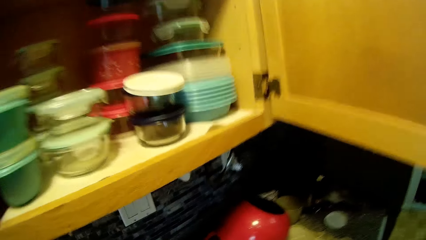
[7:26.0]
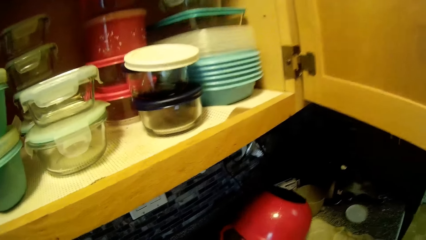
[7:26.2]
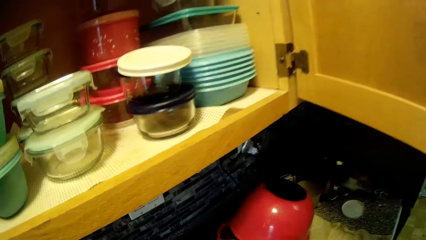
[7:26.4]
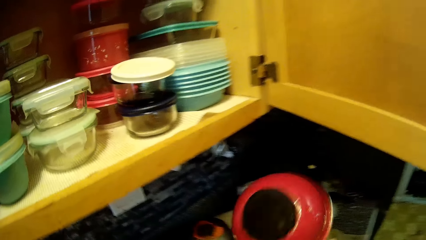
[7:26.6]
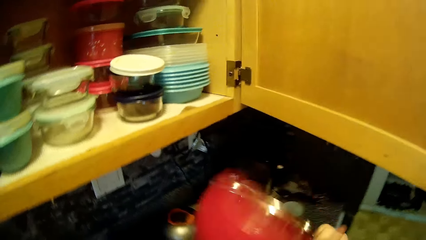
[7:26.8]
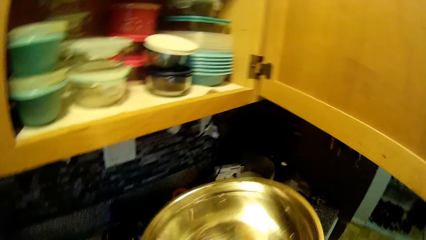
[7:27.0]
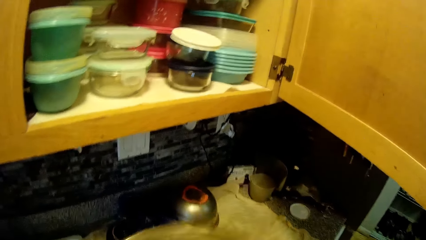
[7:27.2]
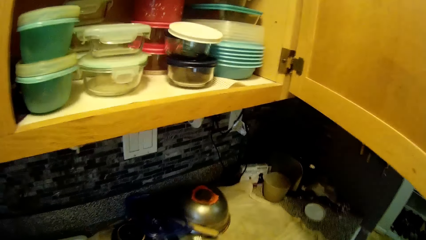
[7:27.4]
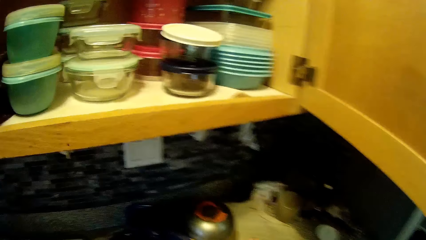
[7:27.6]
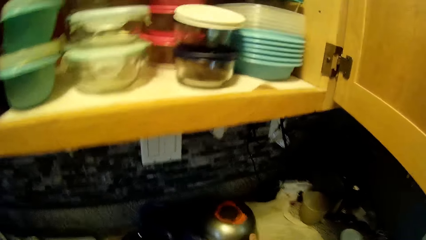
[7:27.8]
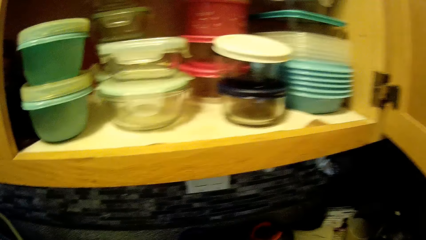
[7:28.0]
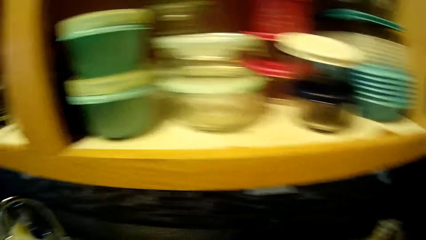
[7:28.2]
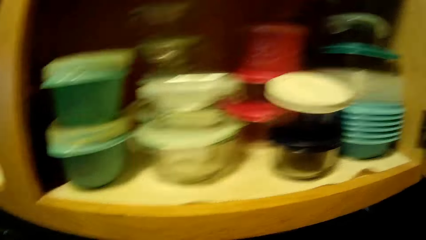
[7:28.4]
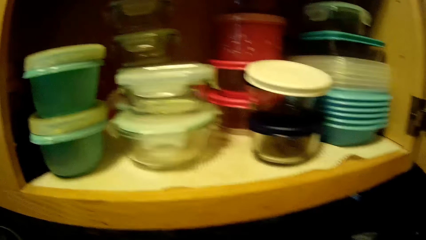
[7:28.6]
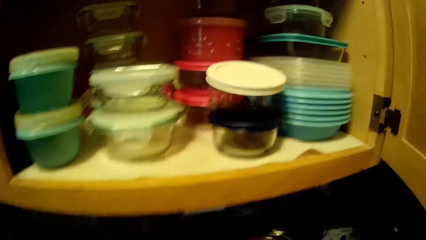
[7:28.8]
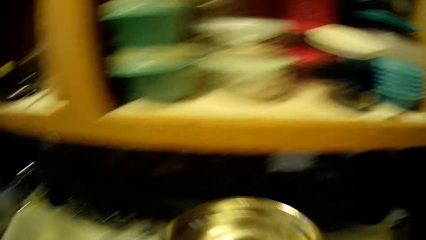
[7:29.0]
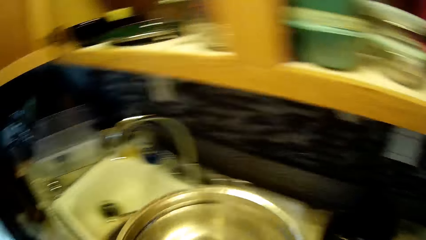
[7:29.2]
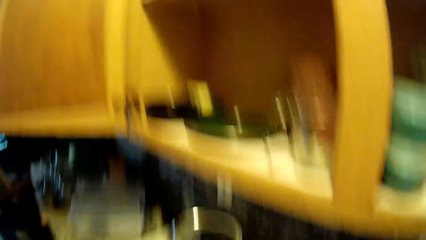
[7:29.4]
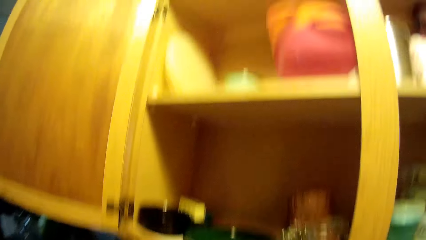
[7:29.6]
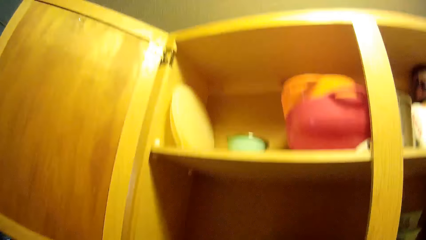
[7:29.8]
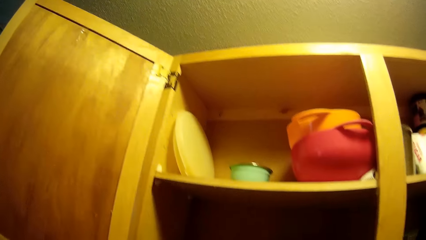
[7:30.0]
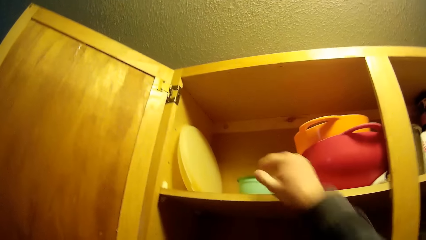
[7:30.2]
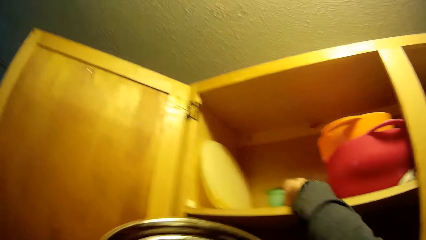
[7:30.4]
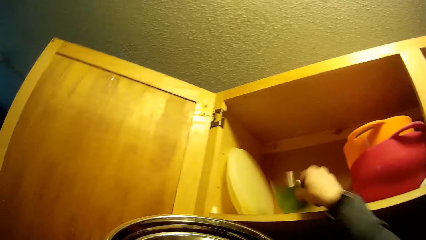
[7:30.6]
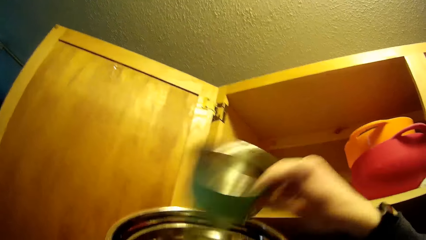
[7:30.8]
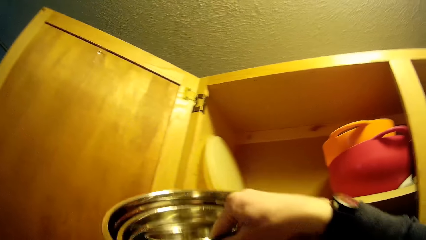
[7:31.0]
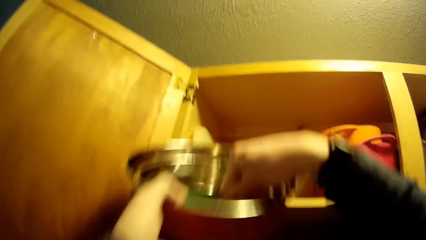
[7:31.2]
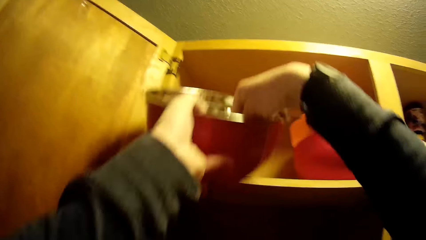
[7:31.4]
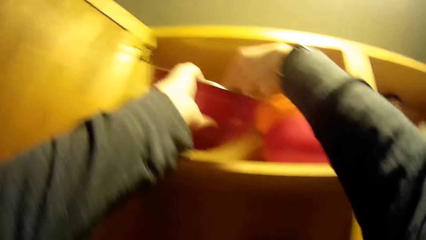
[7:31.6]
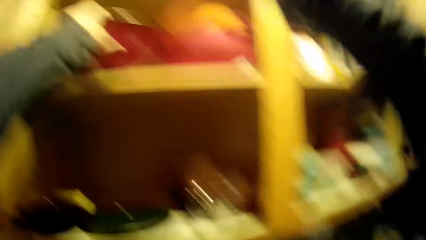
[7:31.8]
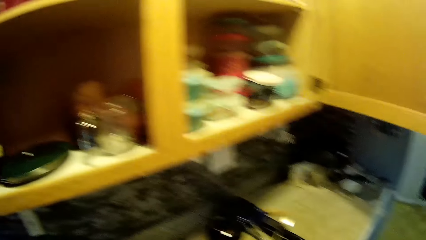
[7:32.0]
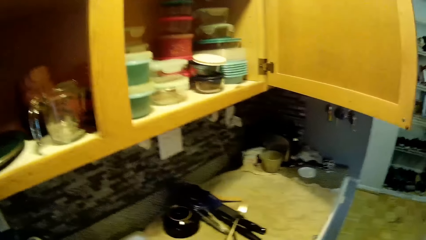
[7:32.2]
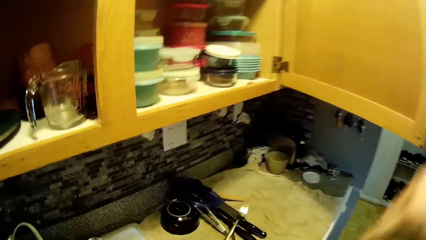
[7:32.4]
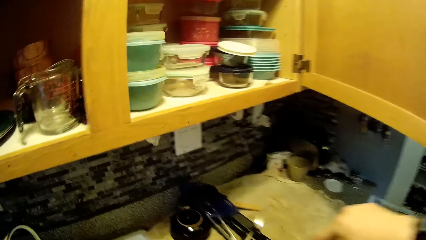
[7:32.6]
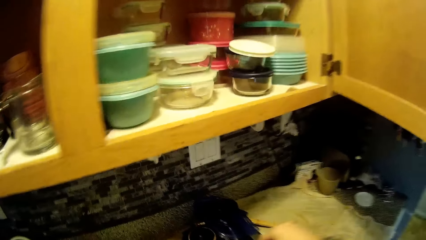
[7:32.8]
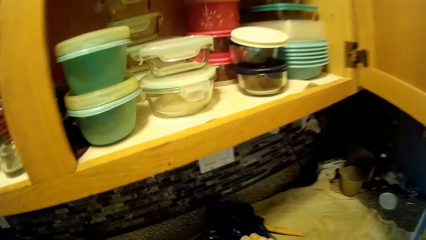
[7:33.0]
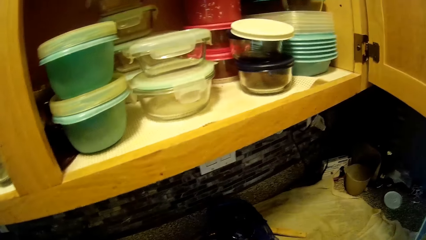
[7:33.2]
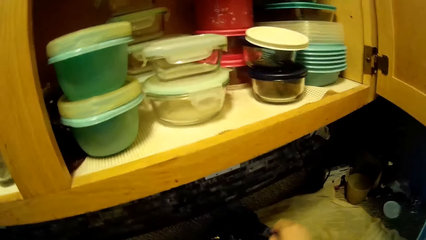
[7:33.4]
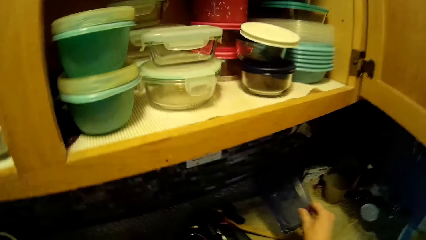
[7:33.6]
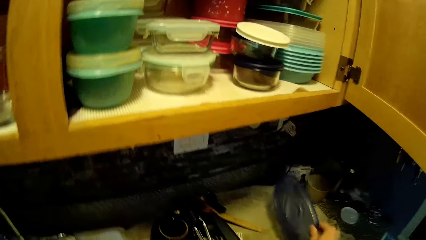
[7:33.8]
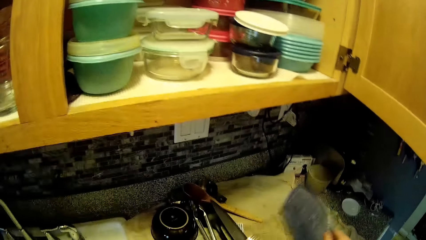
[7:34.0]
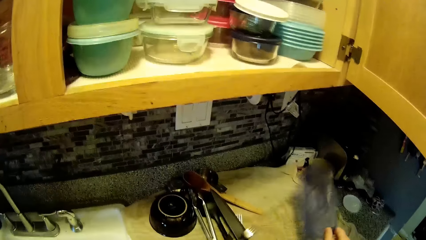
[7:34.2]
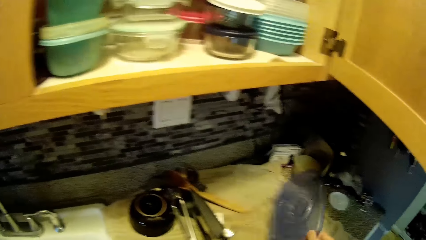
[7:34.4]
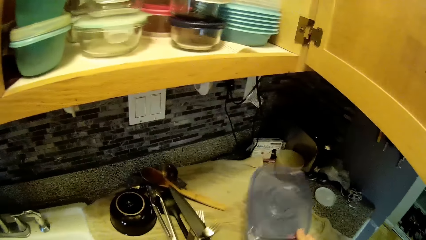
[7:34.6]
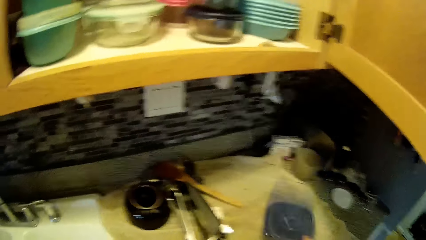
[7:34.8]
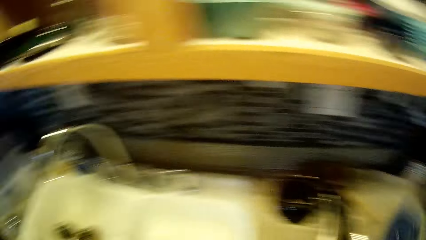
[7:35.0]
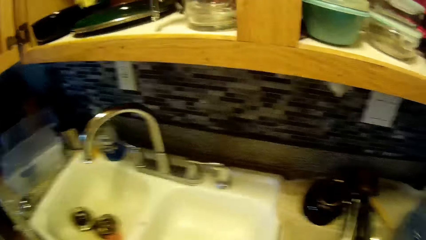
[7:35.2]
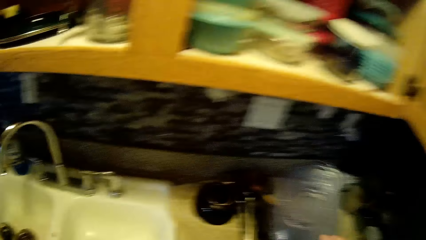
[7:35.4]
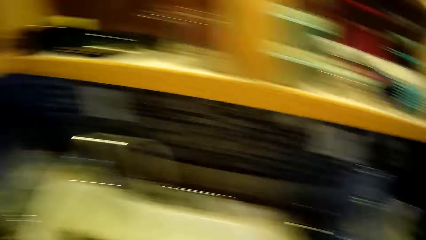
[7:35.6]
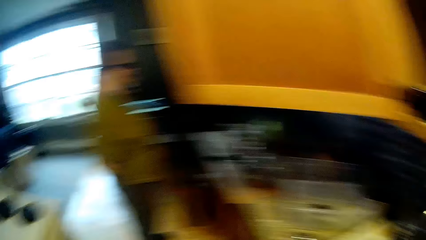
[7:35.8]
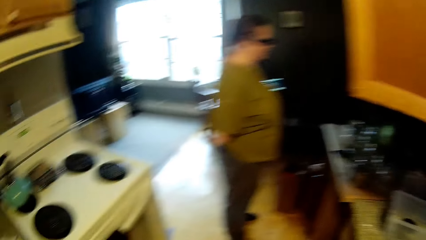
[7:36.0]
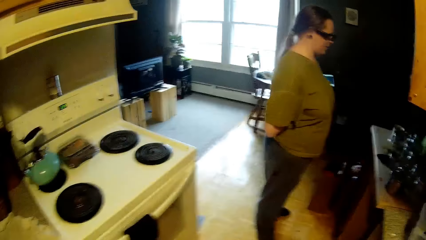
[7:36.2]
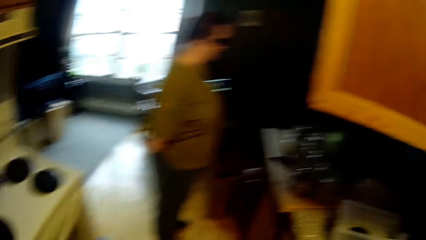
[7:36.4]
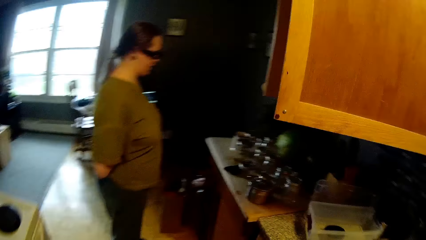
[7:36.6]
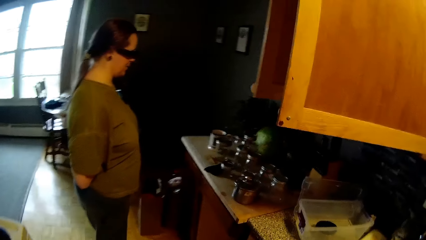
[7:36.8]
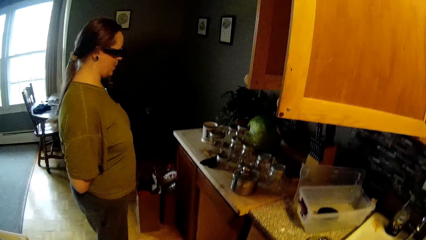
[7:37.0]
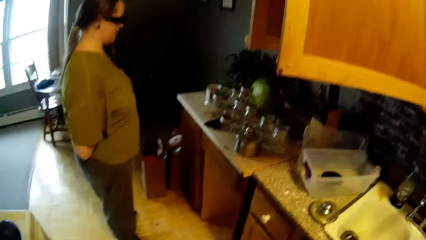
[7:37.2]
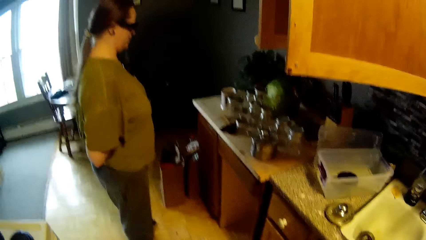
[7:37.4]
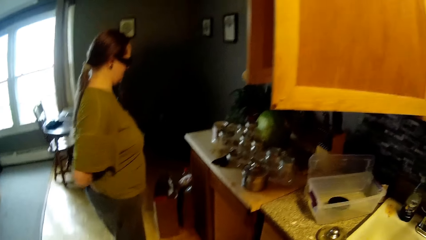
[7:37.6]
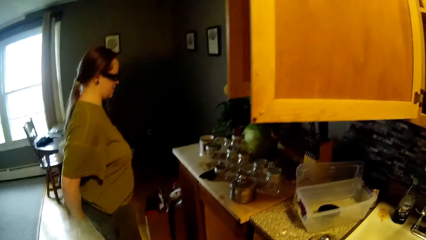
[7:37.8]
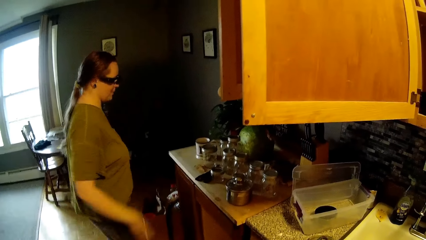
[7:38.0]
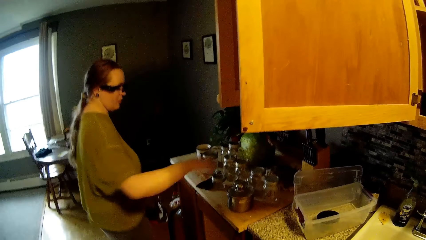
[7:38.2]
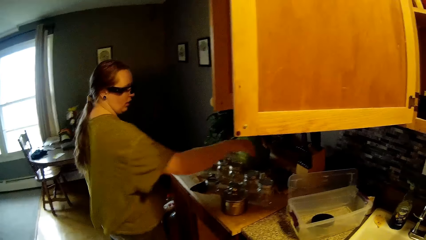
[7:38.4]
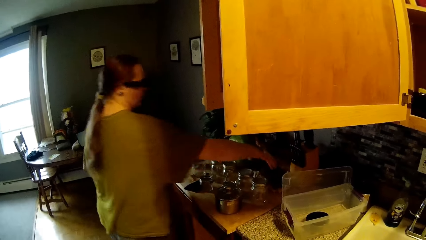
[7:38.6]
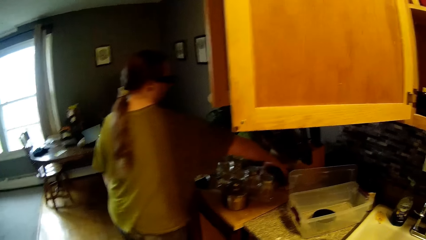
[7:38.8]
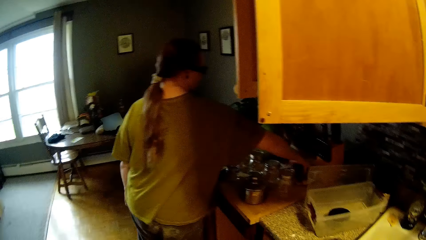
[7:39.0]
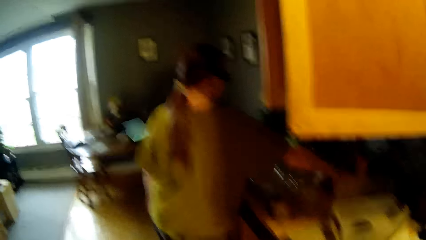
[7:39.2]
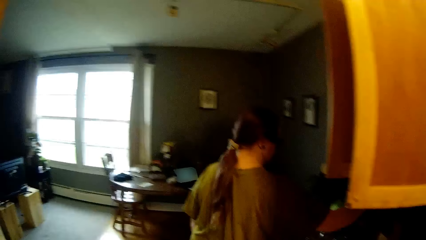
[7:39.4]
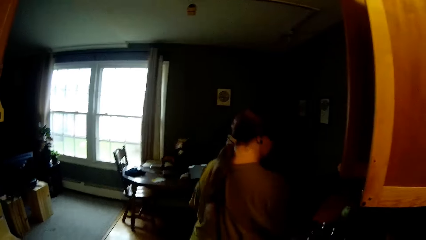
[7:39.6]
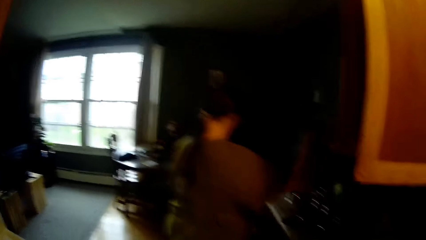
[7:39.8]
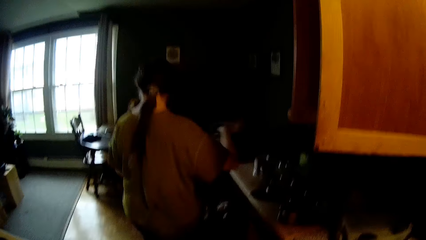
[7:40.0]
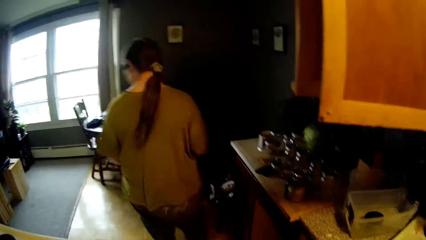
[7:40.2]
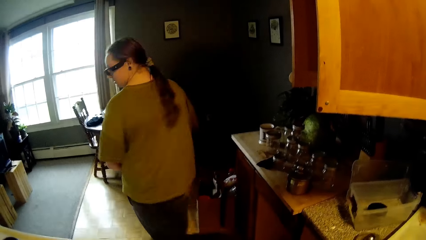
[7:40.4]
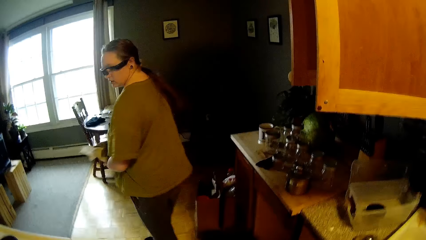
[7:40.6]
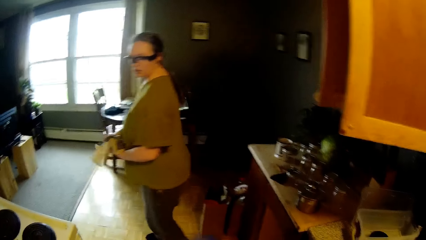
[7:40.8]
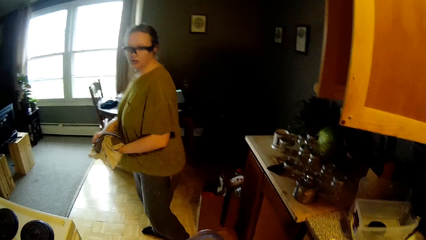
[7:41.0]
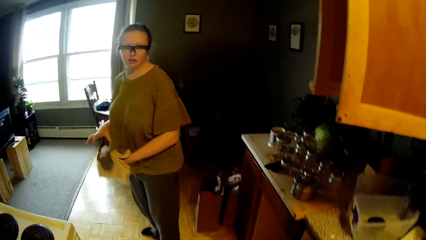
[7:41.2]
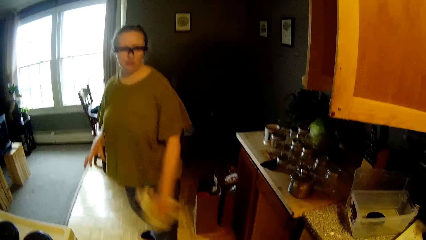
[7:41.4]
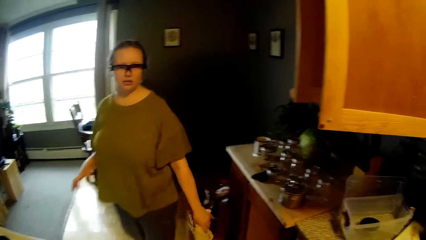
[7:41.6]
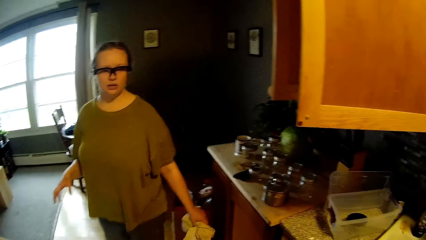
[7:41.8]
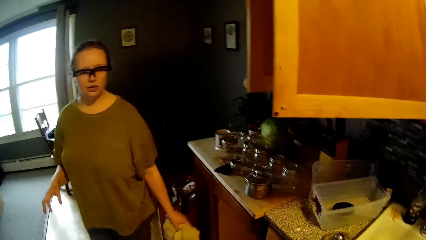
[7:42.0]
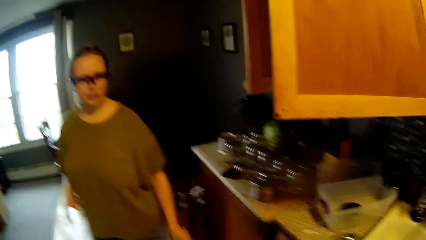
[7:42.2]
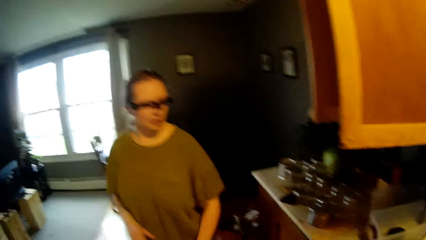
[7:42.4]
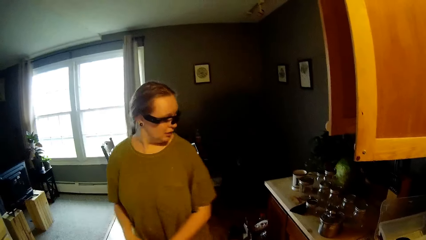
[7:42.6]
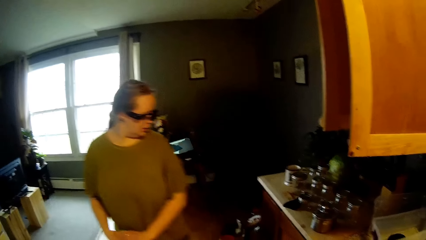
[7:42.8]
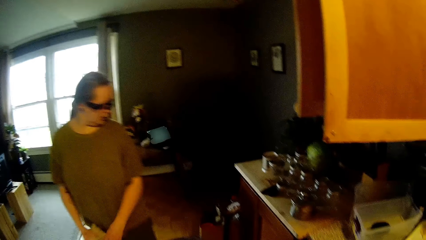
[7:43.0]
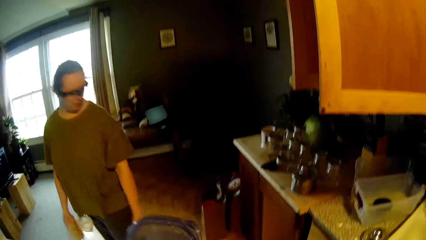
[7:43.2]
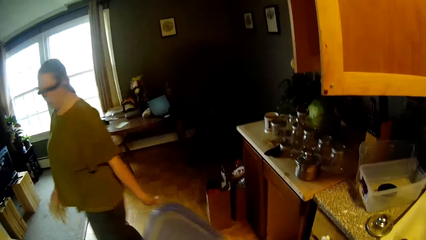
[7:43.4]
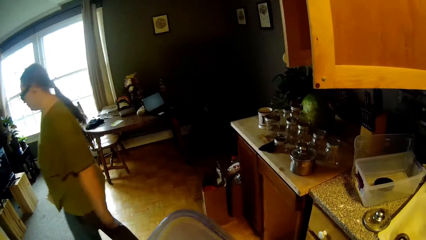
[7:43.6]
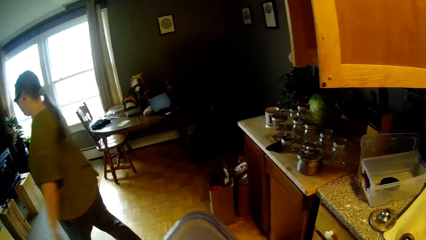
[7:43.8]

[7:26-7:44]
The camera wearer lifts a bowl with his right hand. He lifts the bowl with his right hand again. He picks up a container from the cabinet with his right hand. He drops the container into the bowl. He drops the container in a container with both hands. He lifts a lid from the counter top with his right hand. He shakes the lid with his right hand and hits the lid on the table with his right hand. The woman puts her right hand into her trousers. The woman picks up a cloth with her right hand from the table. The camera wearer converses with the woman. The woman moves the cloth to her left hand from her right hand. The camera wearer wipes the lid with a cloth in his right hand. The woman moves the cloth from her right hand to her left hand.
